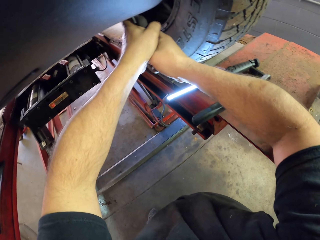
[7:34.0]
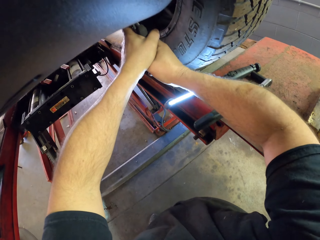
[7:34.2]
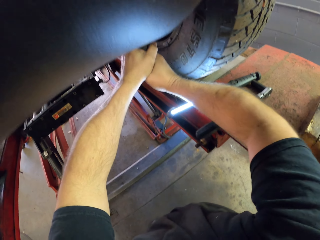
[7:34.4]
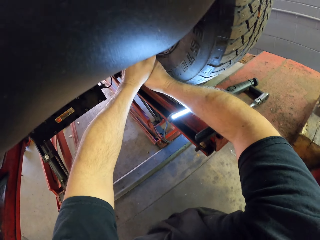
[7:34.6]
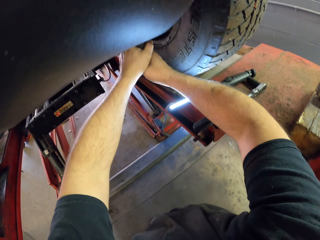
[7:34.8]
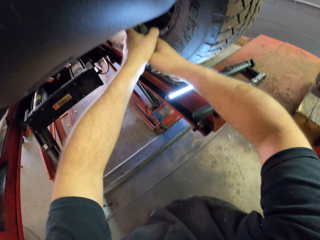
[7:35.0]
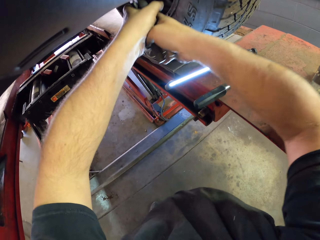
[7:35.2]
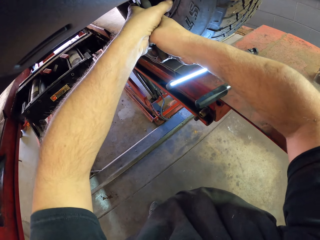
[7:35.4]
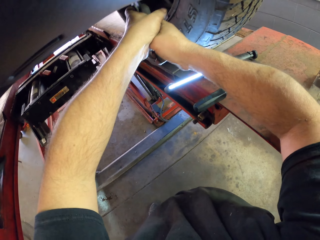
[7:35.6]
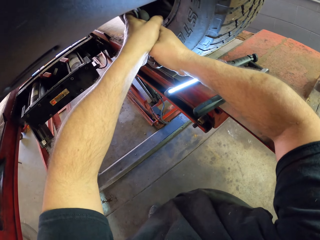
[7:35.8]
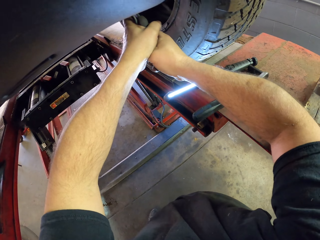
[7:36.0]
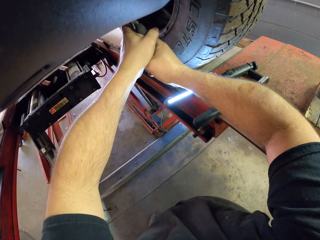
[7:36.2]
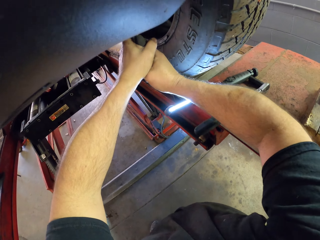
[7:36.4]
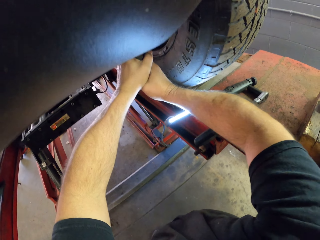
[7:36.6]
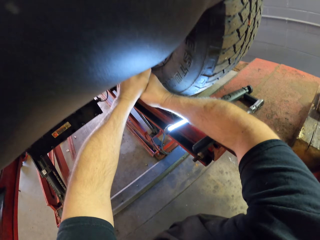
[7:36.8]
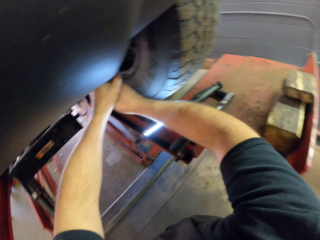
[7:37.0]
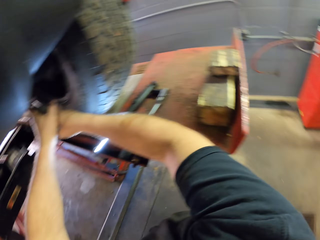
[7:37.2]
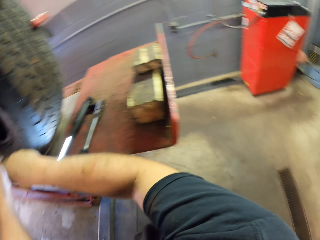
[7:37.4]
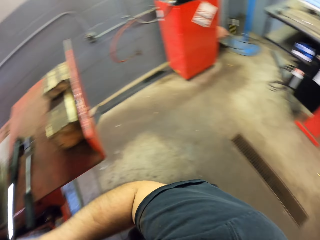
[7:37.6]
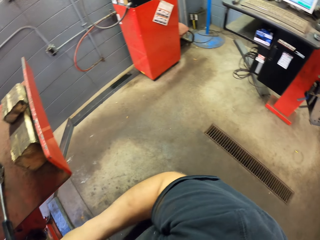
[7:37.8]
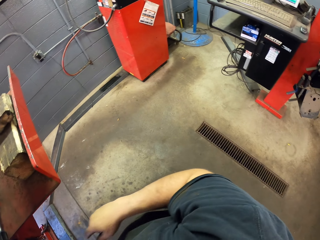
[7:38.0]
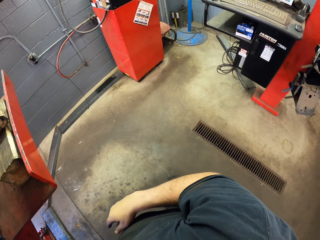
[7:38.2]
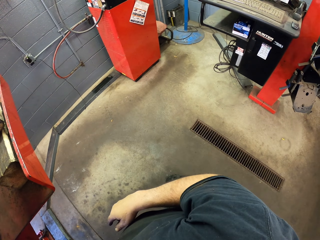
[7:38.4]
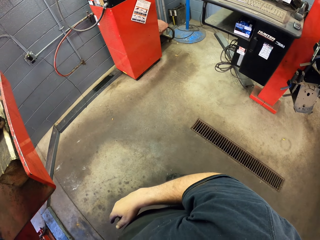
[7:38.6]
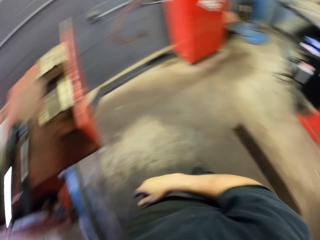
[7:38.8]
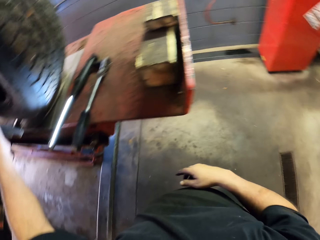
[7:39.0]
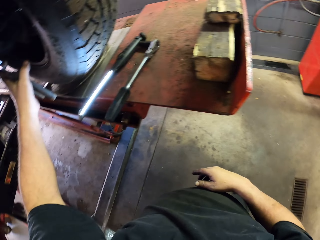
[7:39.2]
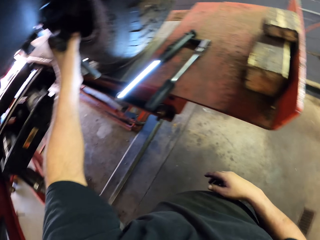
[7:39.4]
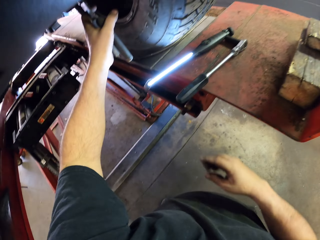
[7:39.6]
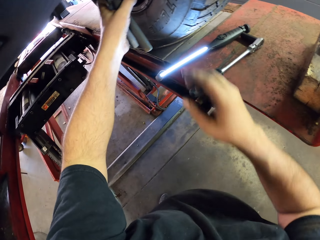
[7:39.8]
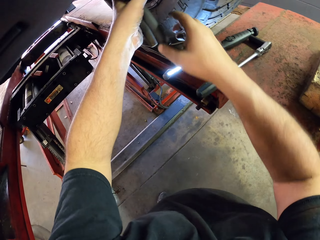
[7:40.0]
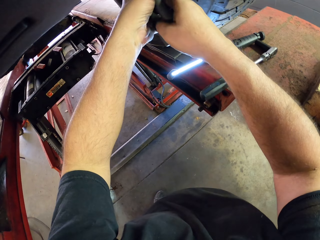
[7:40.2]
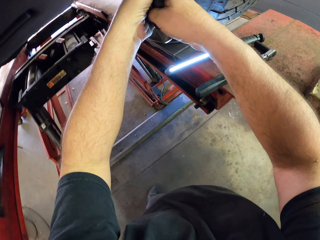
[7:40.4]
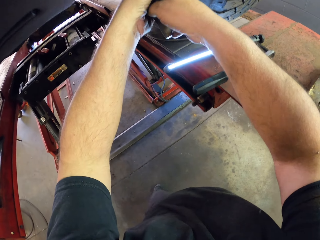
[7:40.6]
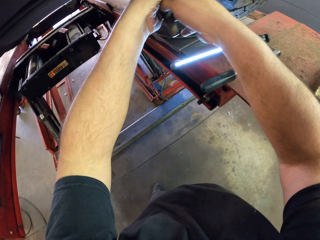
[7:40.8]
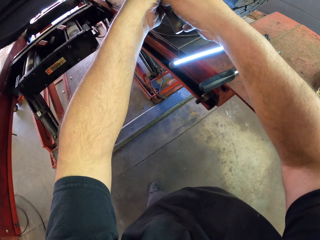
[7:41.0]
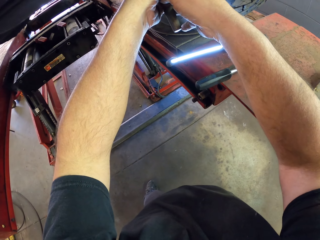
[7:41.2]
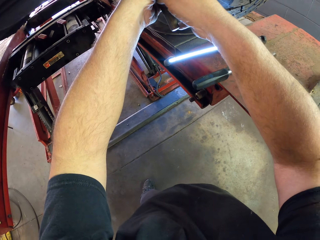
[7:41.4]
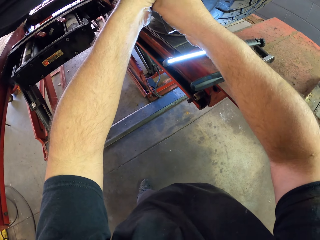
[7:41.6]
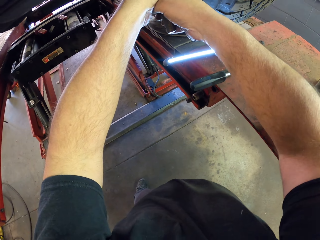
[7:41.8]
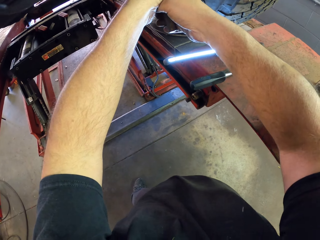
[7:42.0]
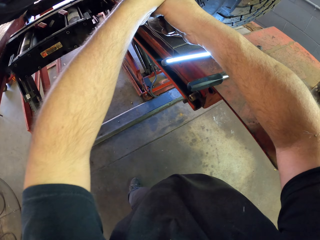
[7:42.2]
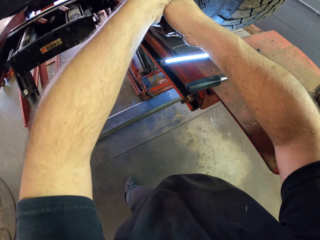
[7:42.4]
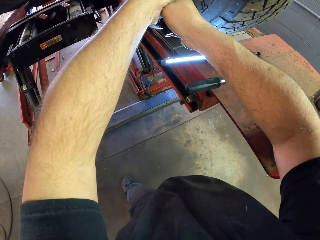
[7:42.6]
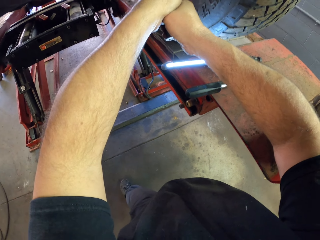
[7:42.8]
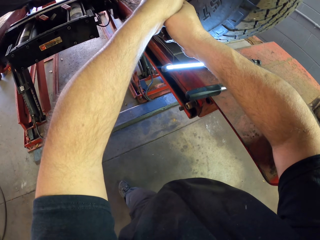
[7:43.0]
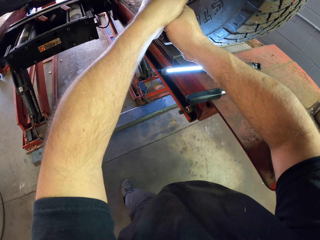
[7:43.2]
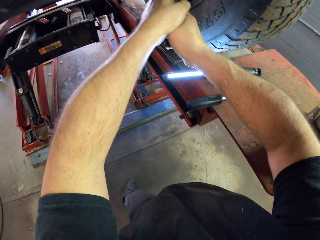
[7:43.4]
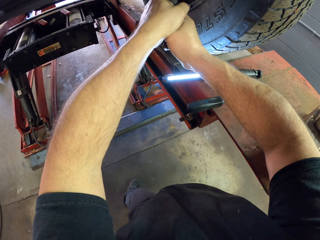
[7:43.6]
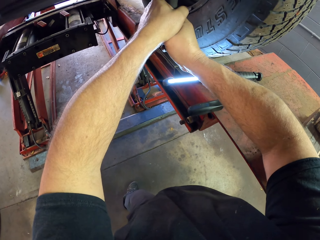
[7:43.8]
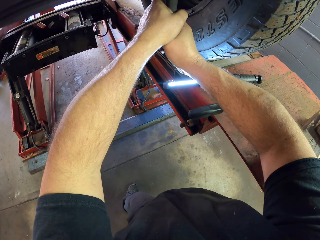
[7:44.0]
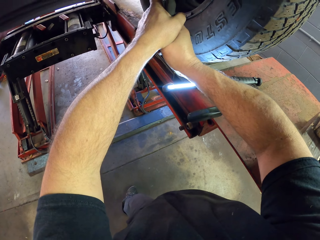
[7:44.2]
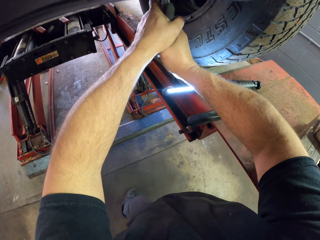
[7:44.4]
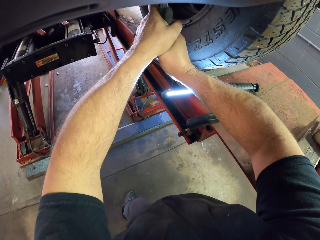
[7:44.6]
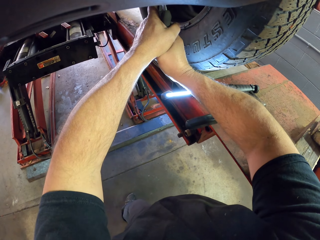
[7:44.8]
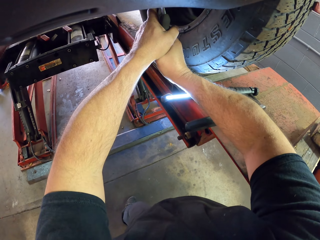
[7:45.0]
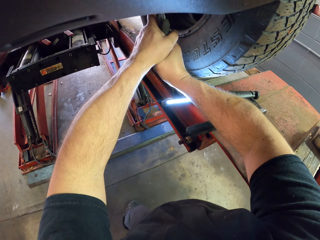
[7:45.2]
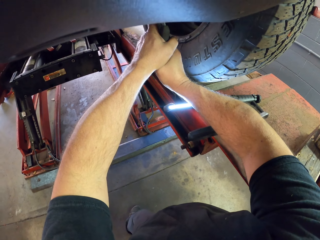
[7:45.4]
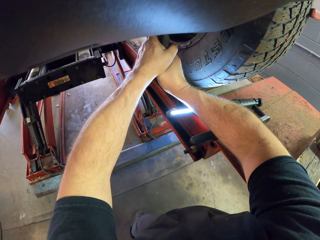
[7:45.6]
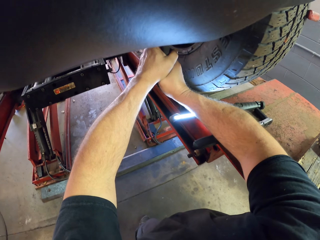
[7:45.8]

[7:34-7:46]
The camera wearer looks around. They stand up. They fix the car. They tilt the car axle with the grip locking pliers.

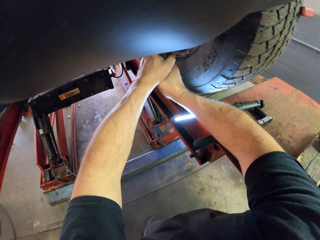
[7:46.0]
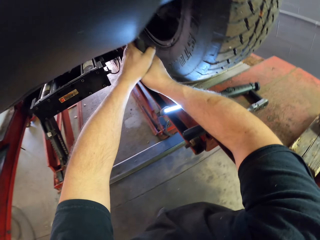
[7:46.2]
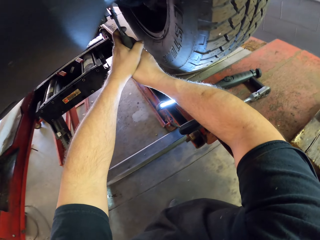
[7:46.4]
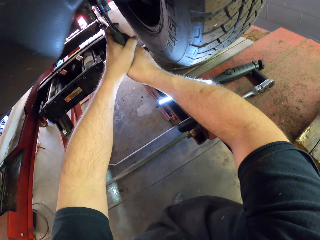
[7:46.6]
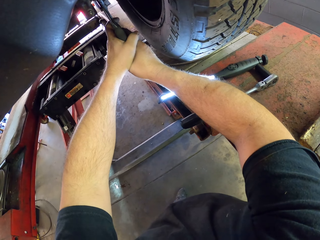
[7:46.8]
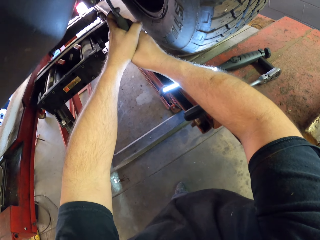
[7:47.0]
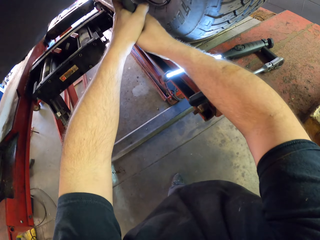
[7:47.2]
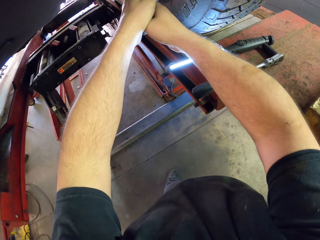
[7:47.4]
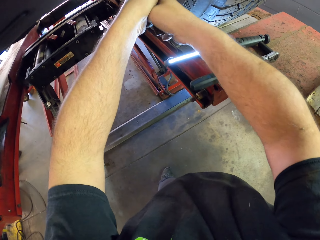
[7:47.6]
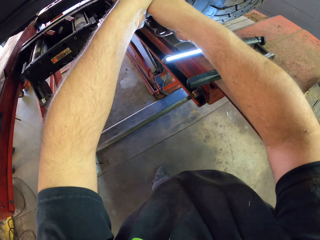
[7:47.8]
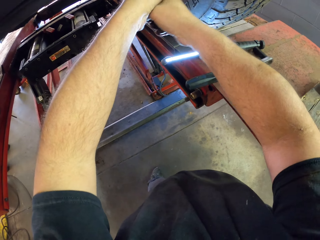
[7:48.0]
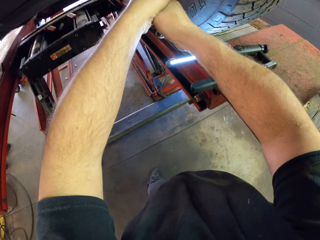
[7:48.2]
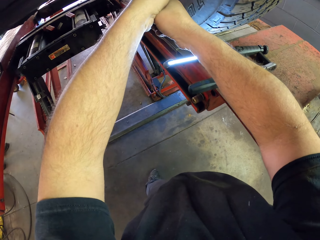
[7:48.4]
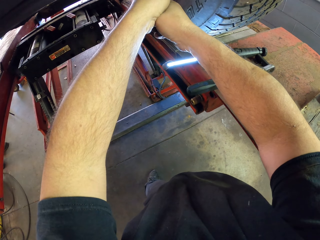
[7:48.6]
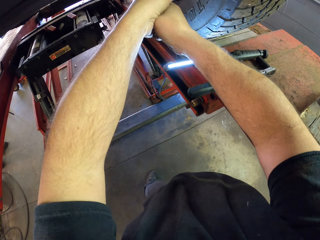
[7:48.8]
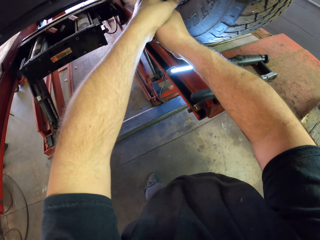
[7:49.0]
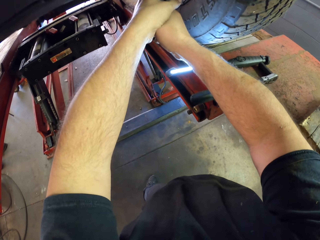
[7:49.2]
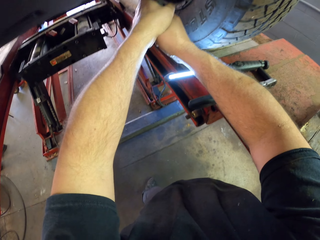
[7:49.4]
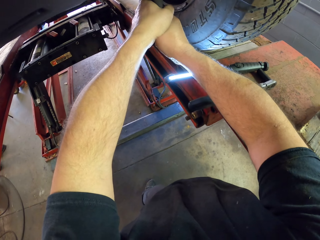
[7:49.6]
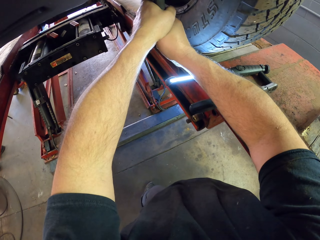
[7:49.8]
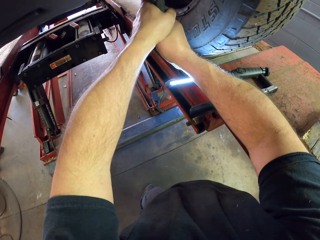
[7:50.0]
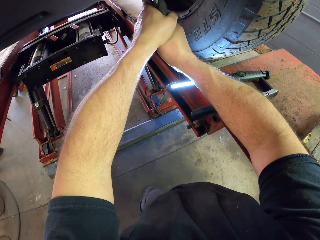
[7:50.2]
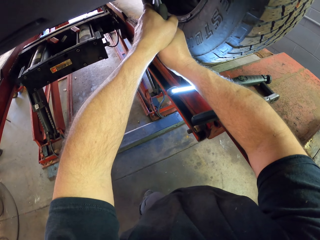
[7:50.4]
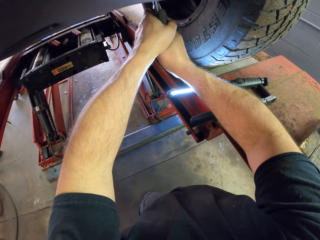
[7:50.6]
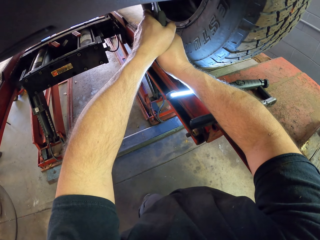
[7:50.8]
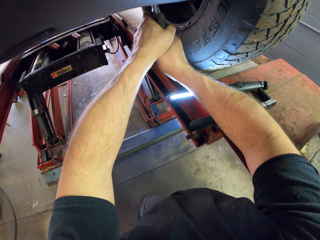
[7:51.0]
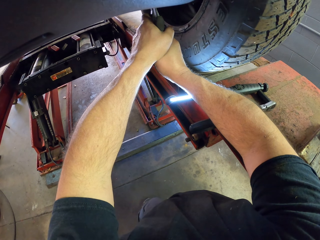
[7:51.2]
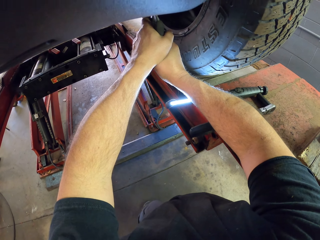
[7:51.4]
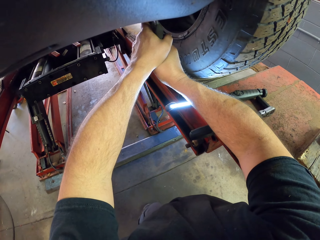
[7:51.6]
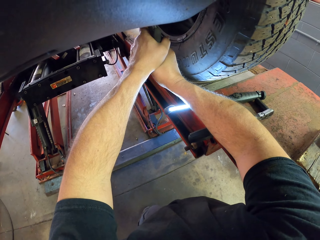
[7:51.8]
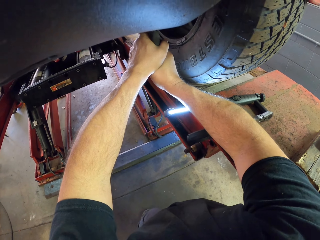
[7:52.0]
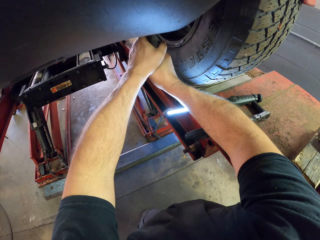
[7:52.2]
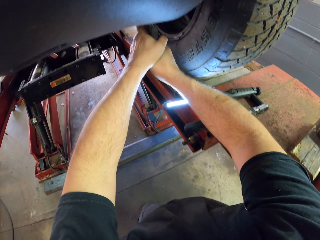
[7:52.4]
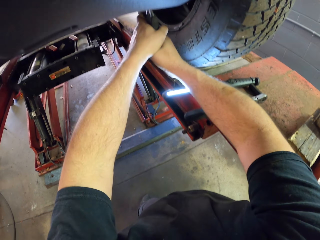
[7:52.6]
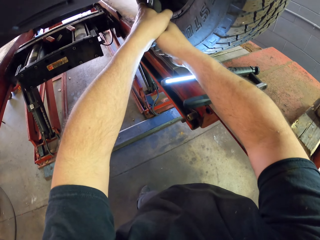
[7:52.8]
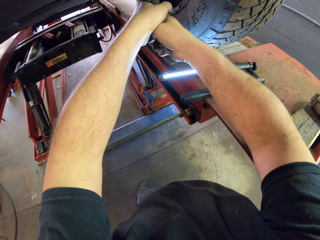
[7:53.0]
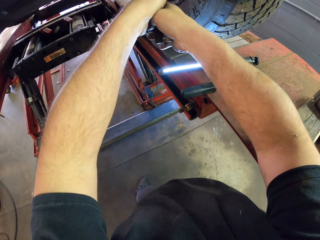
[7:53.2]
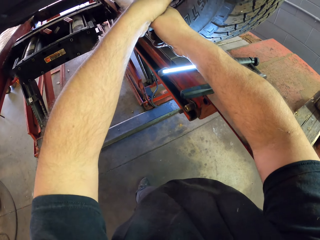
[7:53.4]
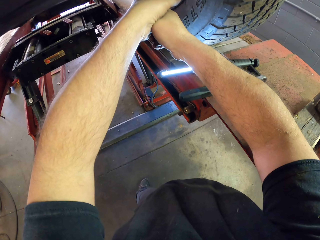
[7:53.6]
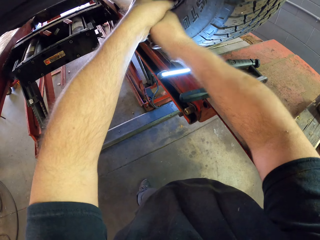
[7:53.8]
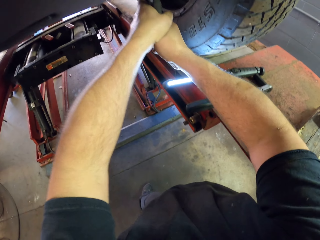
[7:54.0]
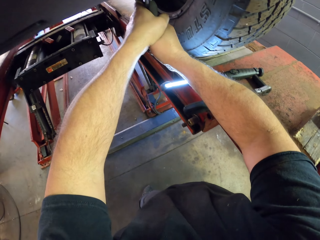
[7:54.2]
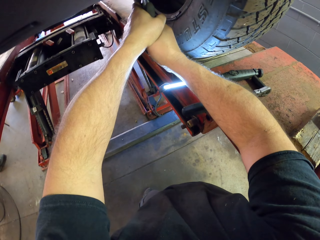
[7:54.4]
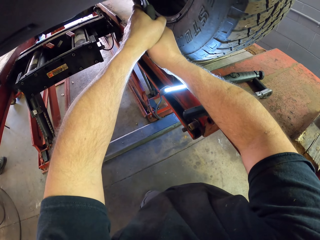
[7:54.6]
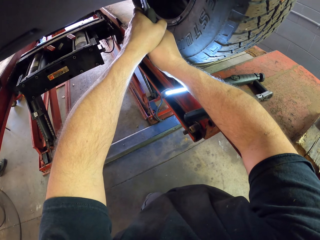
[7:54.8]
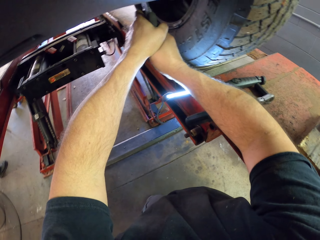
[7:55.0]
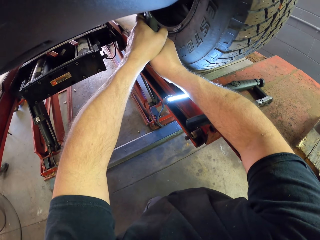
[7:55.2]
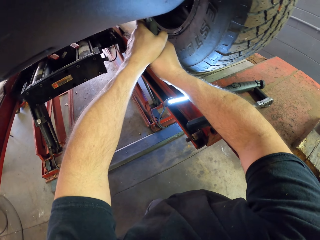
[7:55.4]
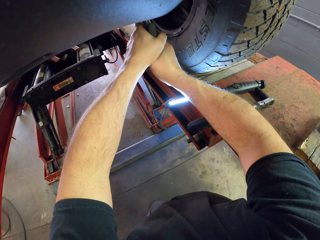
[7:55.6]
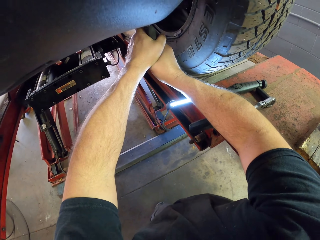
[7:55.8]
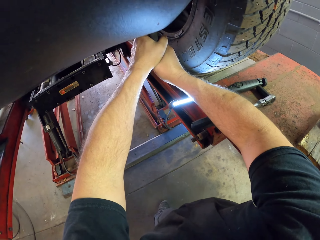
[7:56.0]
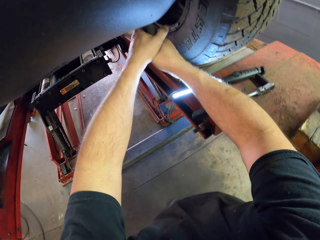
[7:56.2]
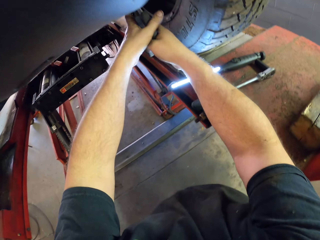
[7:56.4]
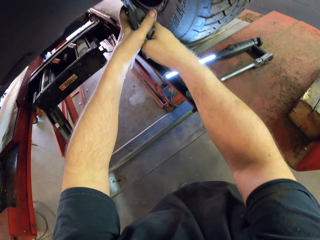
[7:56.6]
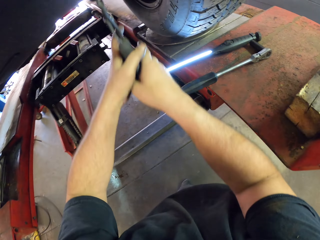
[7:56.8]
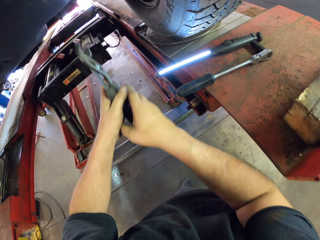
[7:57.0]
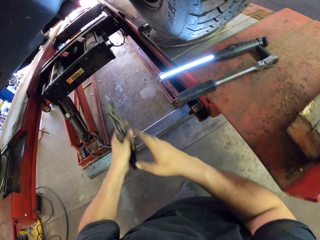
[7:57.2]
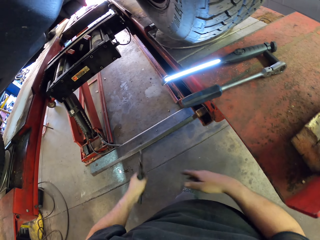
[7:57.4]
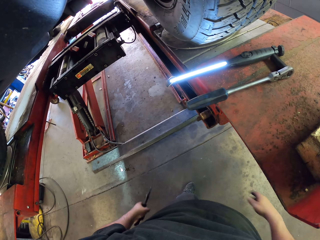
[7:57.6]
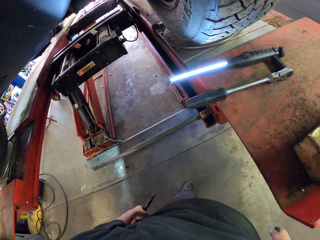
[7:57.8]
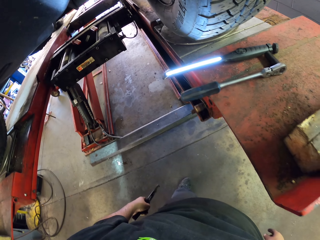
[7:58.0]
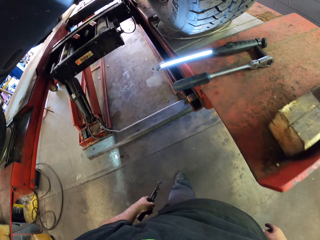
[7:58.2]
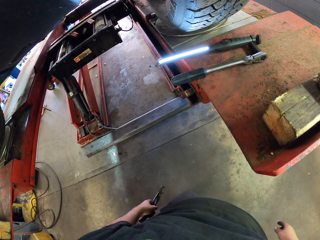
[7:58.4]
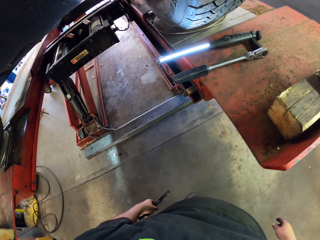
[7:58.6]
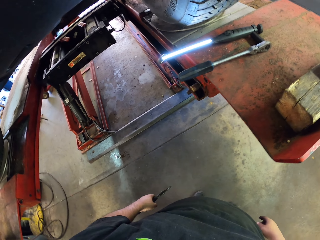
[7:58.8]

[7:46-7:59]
The camera wearer touches the pliers. They stop tilting the car axle.
